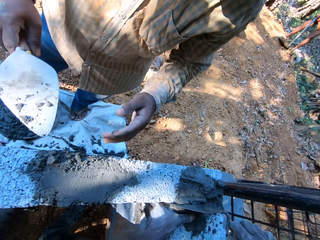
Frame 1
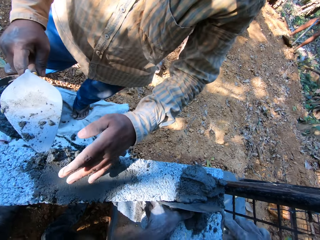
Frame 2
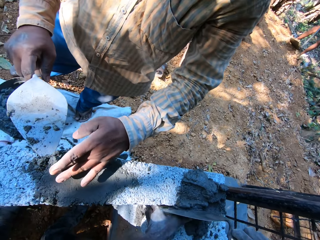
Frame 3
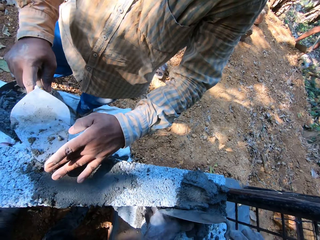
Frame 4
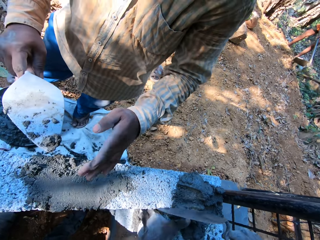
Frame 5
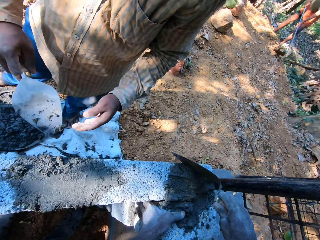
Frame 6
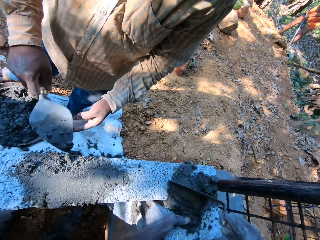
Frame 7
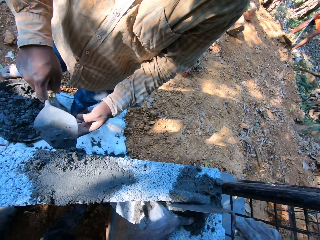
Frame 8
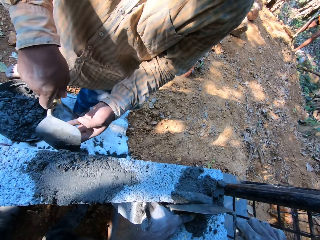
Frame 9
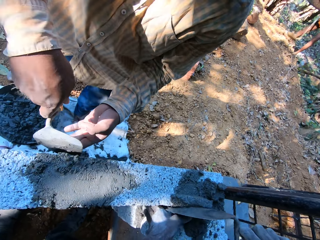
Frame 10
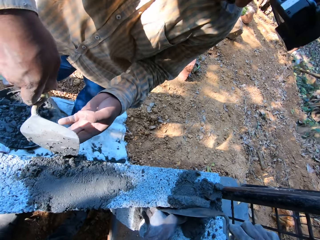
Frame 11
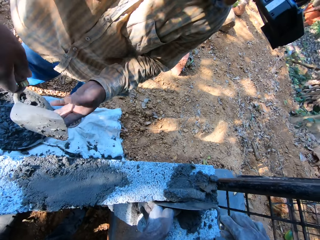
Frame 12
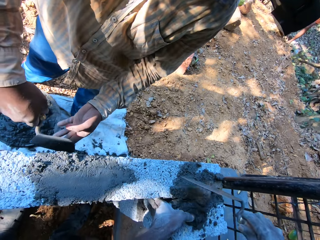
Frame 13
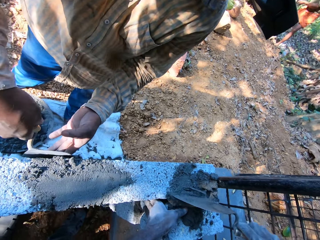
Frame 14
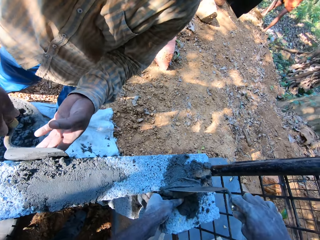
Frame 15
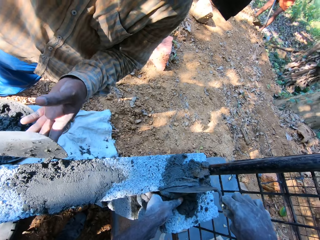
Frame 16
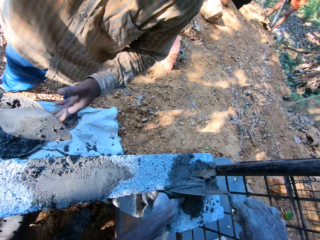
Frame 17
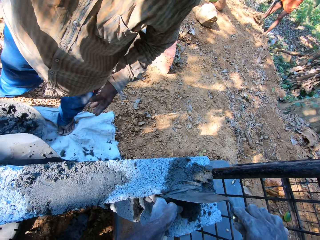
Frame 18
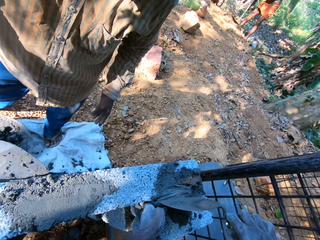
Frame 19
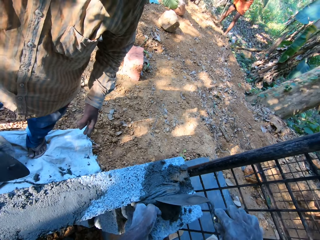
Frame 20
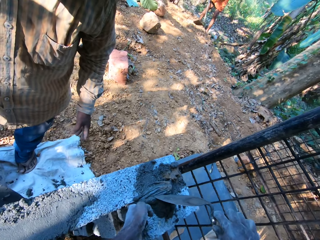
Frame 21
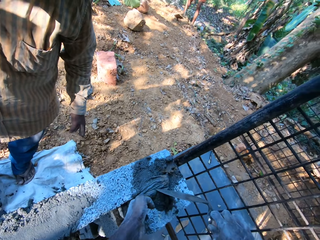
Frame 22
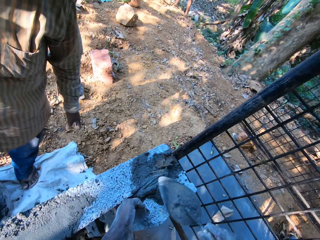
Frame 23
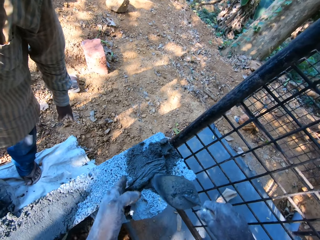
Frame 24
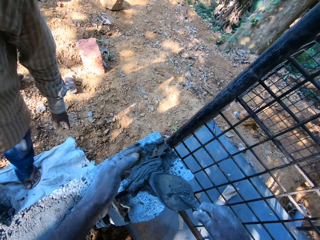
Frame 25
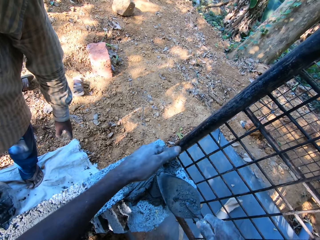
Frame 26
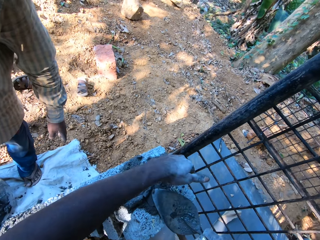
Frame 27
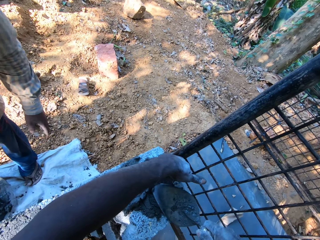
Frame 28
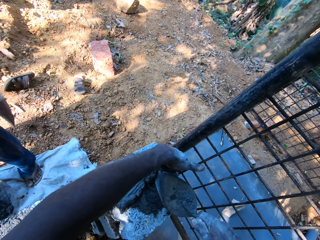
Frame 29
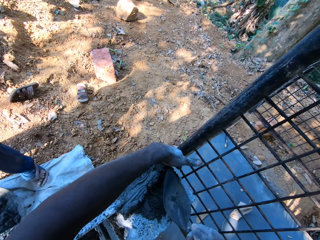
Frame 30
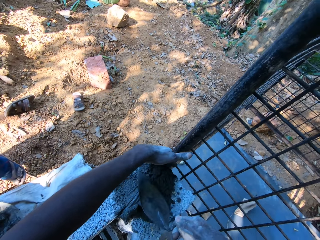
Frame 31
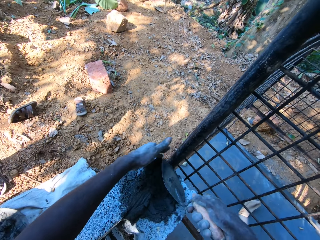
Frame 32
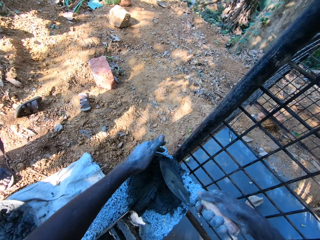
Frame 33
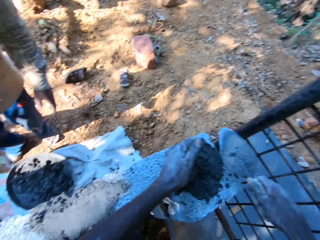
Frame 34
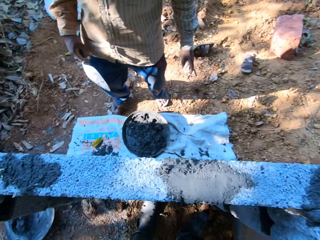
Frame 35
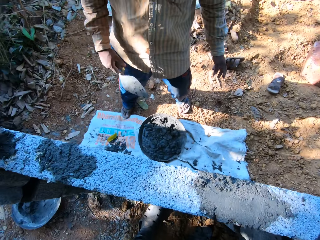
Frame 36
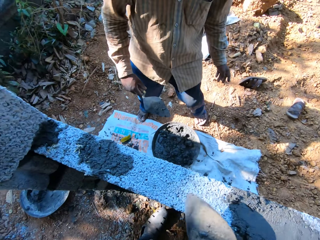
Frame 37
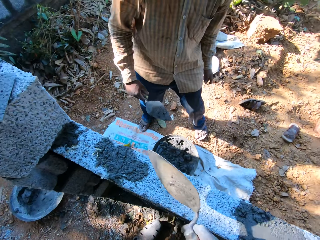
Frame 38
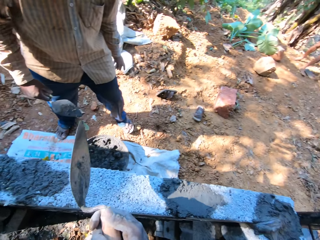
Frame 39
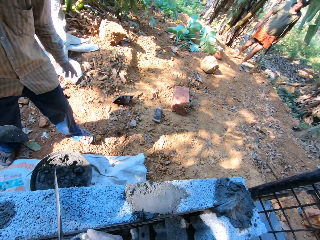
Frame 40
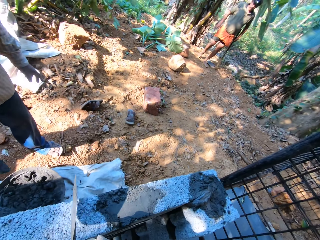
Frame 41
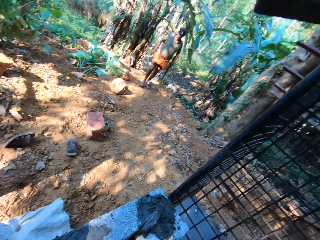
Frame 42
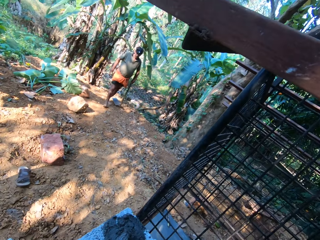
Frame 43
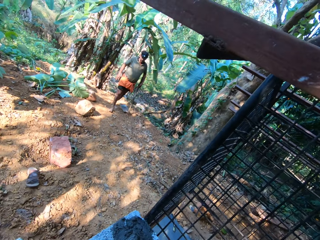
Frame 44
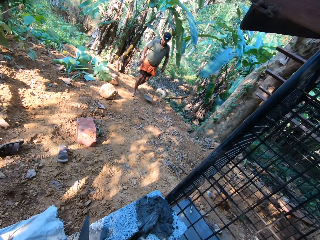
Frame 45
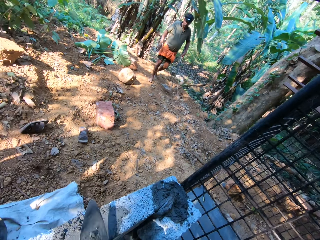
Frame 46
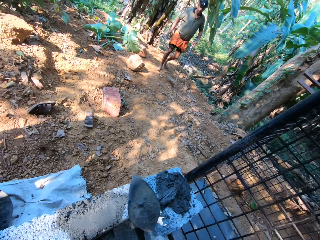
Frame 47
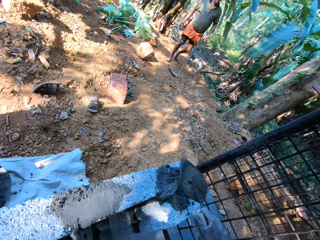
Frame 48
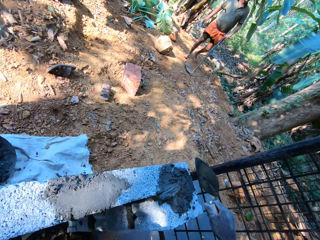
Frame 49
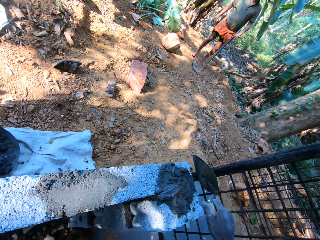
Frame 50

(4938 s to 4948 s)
A man collects with a brick trowel and smoothens cement with the brick trowel. The camera wearer converses with the man. He hits bricks with the brick trowel in his right hand.

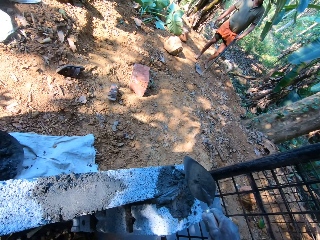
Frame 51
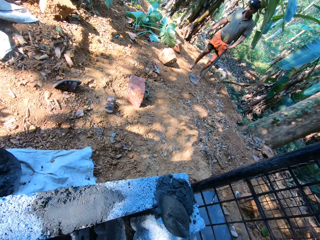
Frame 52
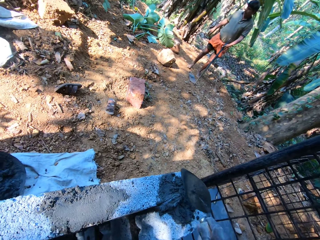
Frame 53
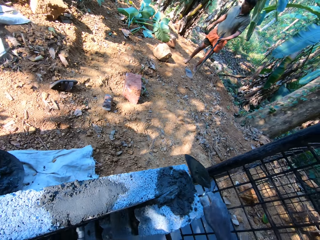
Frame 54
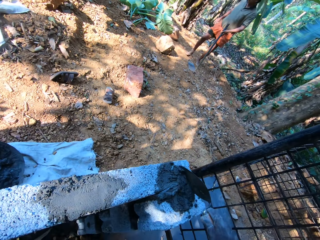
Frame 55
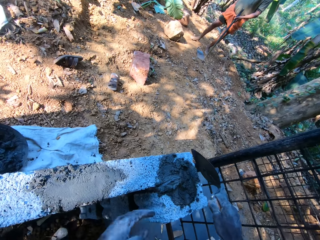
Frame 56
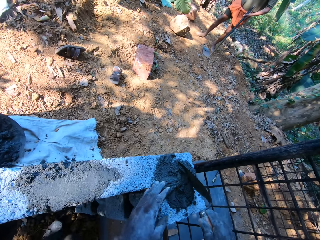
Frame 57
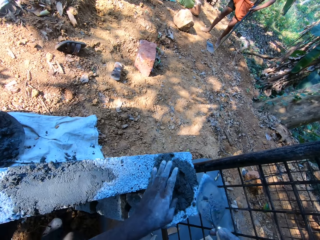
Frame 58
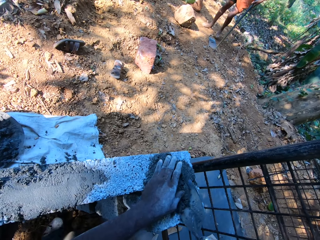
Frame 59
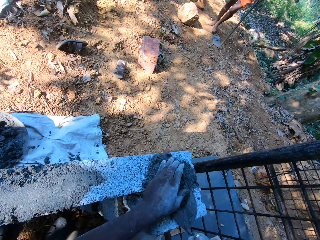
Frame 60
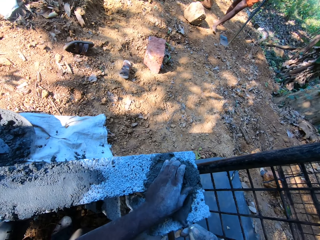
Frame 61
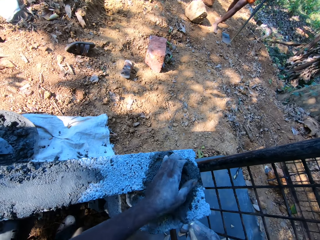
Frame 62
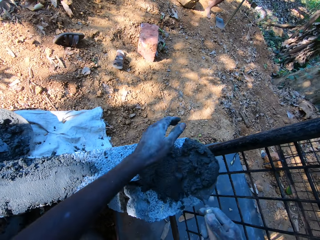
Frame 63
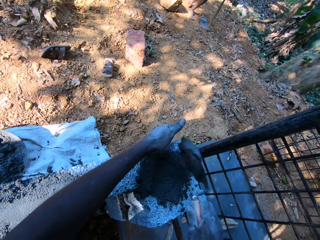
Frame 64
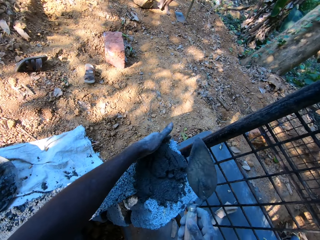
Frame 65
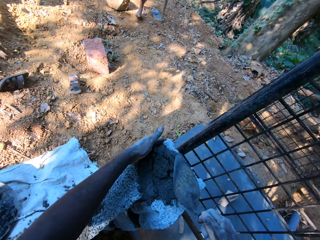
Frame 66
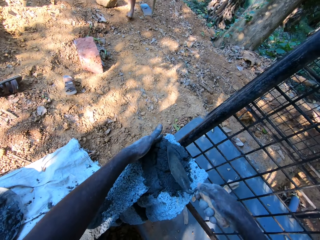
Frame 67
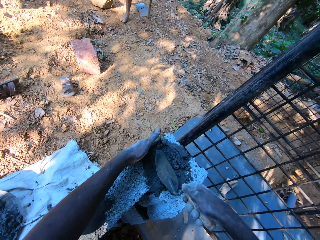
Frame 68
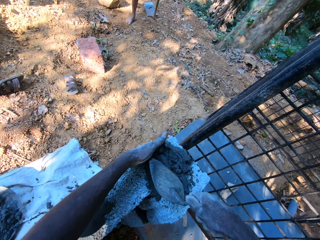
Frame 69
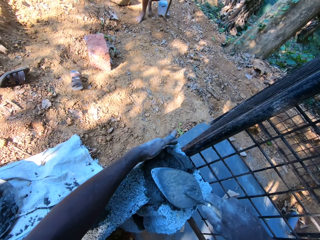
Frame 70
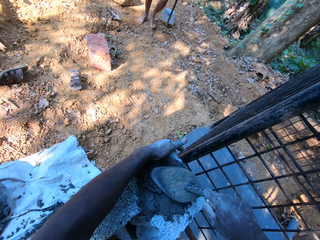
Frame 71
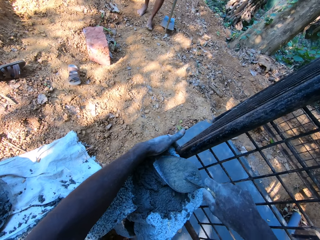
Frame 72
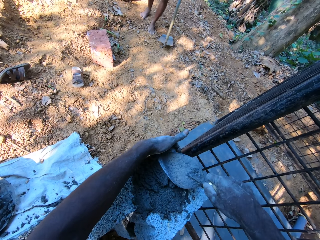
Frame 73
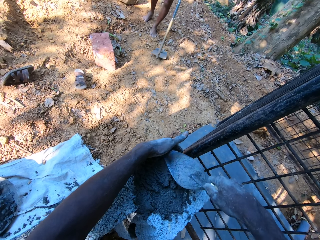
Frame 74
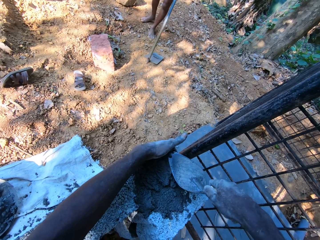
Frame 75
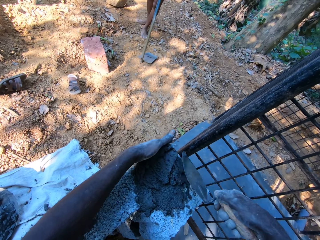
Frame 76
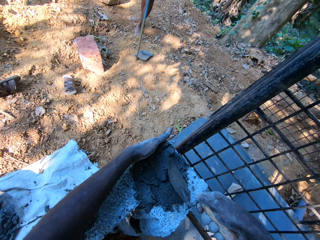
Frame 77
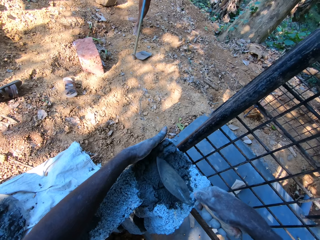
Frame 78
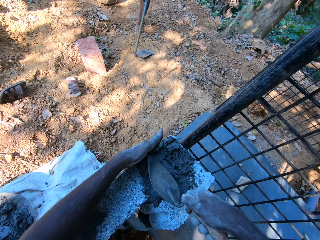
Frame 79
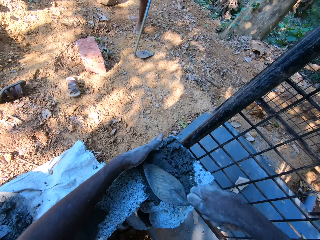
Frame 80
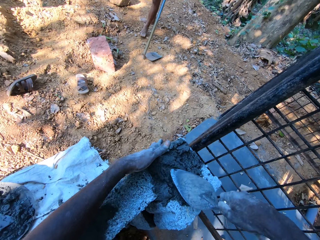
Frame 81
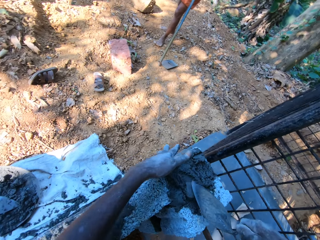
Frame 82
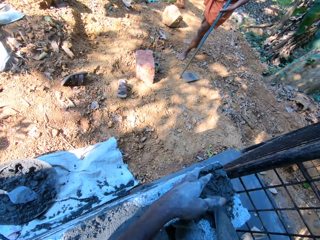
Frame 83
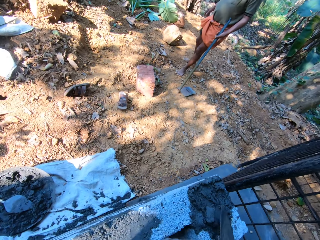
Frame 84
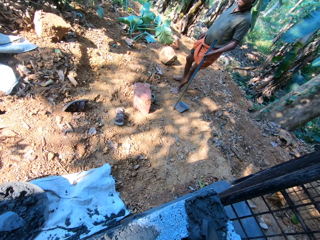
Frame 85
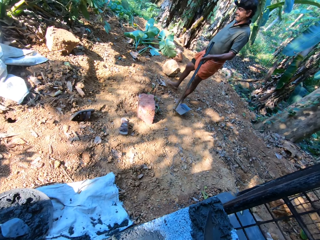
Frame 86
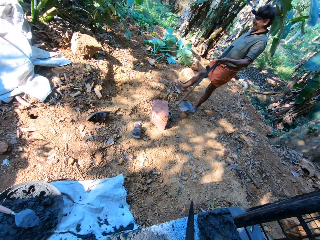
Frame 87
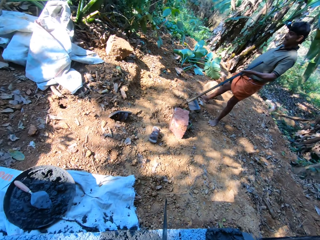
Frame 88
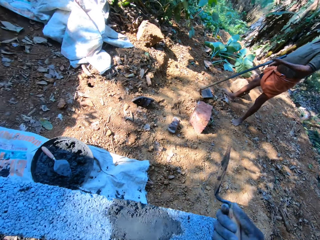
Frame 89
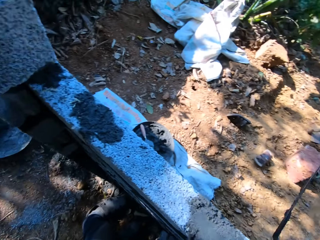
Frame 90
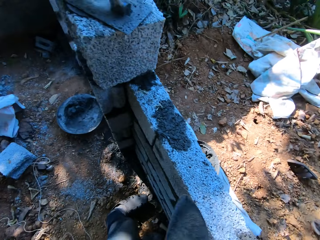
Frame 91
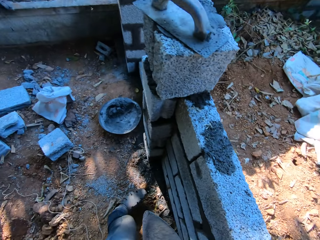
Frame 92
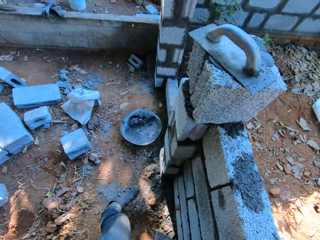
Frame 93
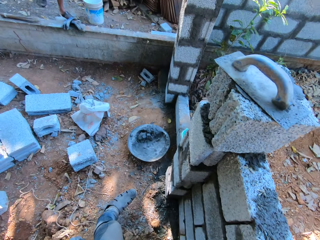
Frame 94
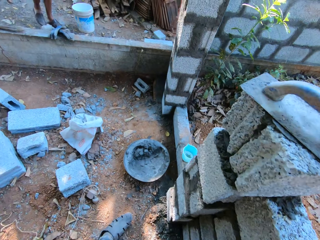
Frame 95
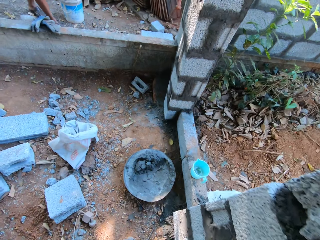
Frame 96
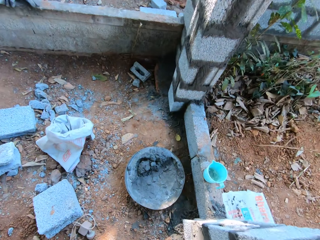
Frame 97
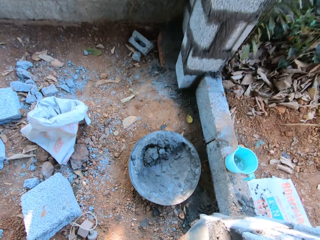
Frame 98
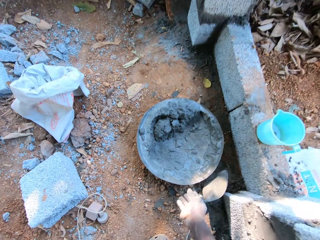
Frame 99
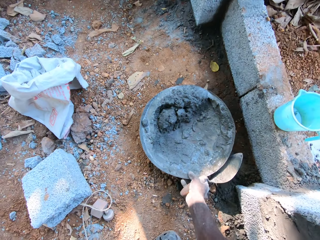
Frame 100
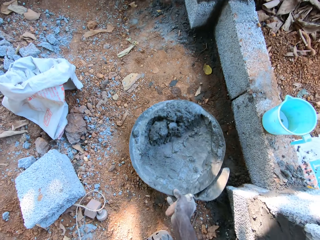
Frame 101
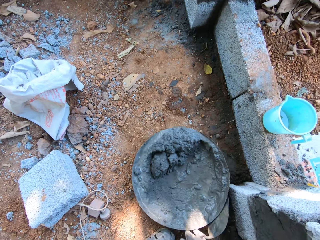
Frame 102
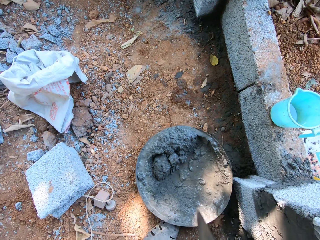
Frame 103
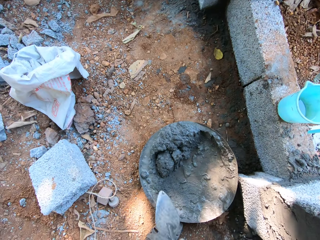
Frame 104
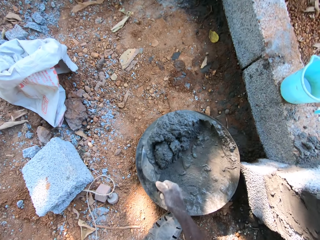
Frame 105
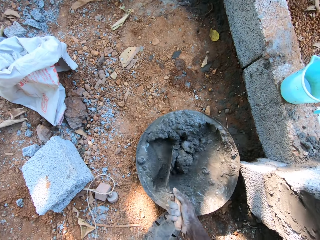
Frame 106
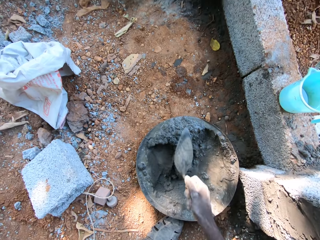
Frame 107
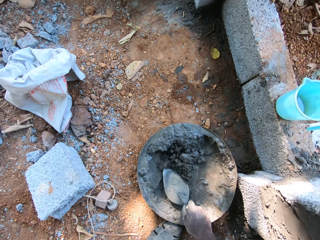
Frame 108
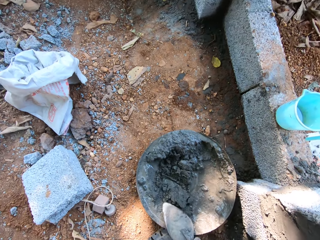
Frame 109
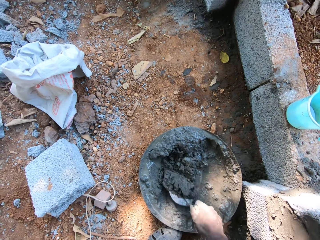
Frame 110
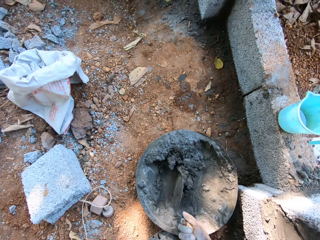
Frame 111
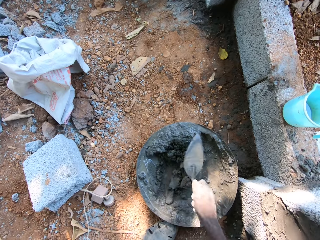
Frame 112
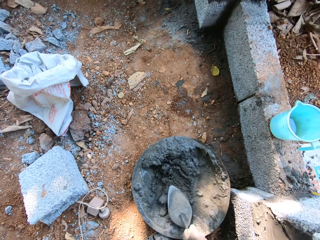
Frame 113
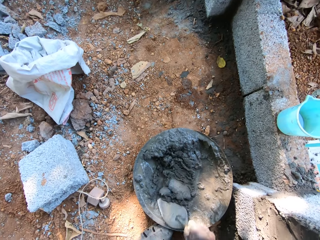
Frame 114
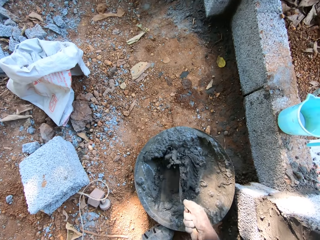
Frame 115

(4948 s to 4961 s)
The camera wearer converses with a man. He packs the cement mortar from the bricks with the brick trowel in his right hand. He pours the cement mortar on the brick trowel in his right hand on the bricks. He spreads the cement mortar on the bricks with the brick trowel in his right hand. The man converses with the camera wearer. Another man lifts a hoe in his left hand off the ground. The other man places the hoe in his left hand on the ground. The camera wearer touches a metal basin on the ground. He drags the head pan of cement mortar on the ground with his right hand. The other man converses with the first man. The camera wearer stirs the cement mortar in the head pan of cement mortar with the brick trowel in his right hand.
